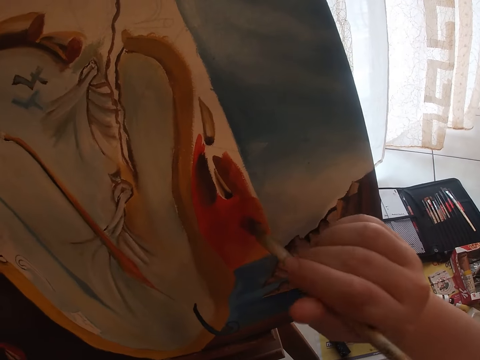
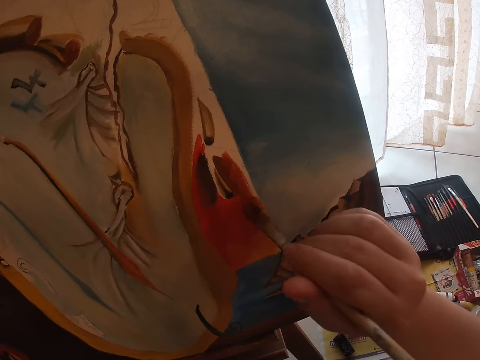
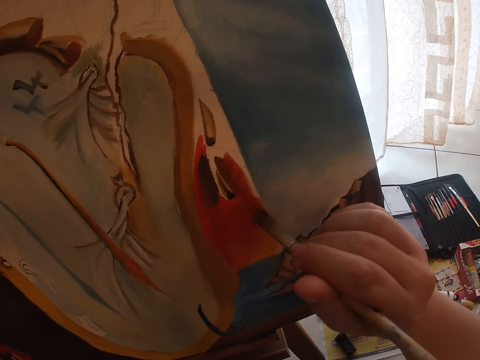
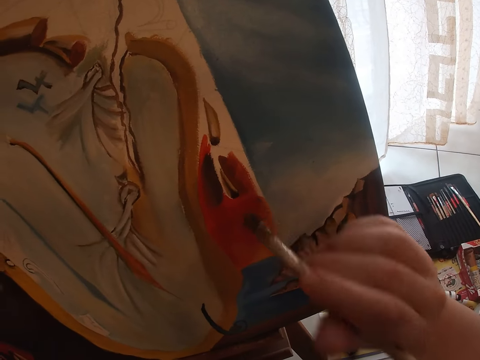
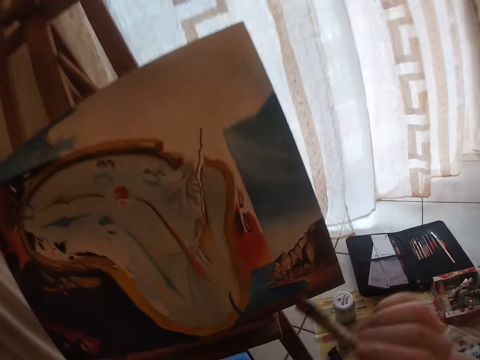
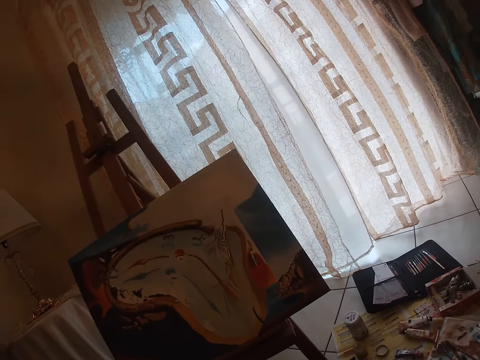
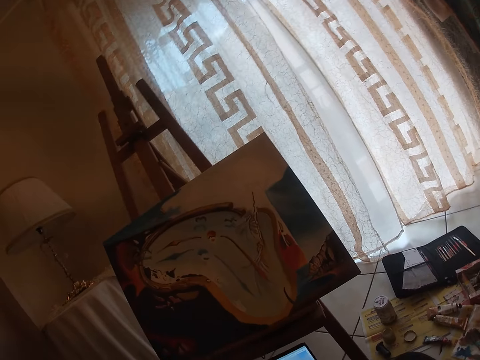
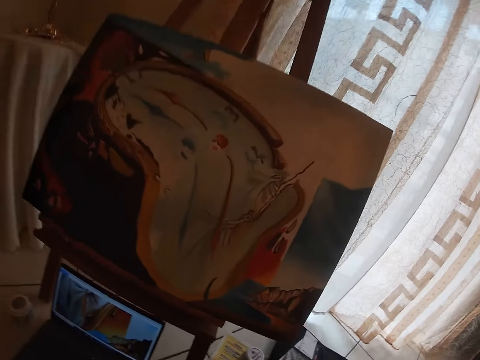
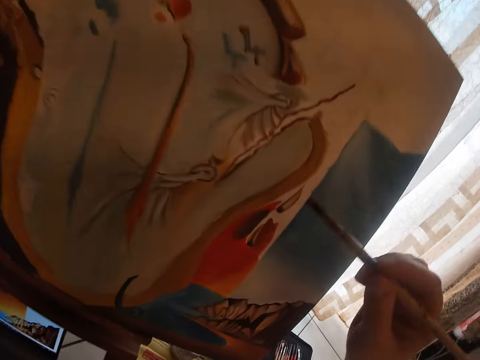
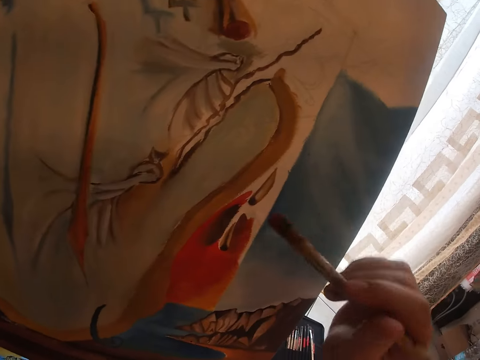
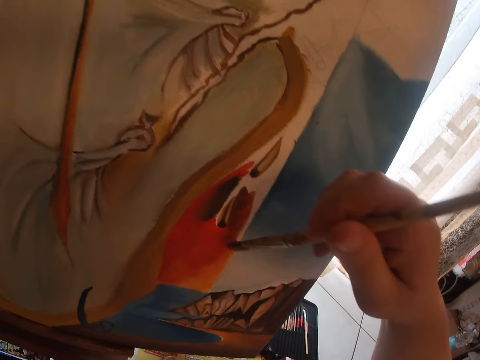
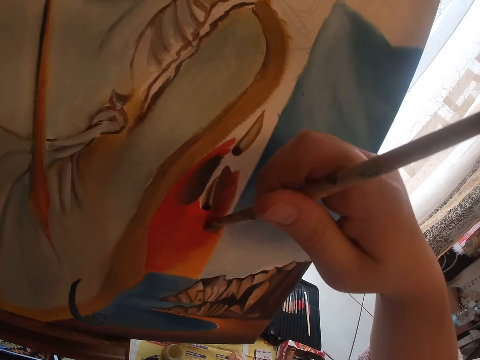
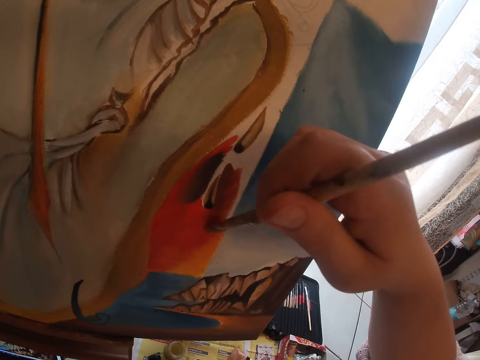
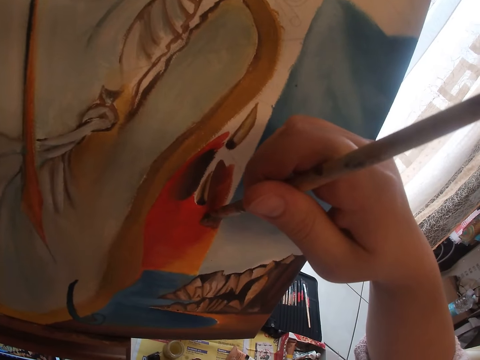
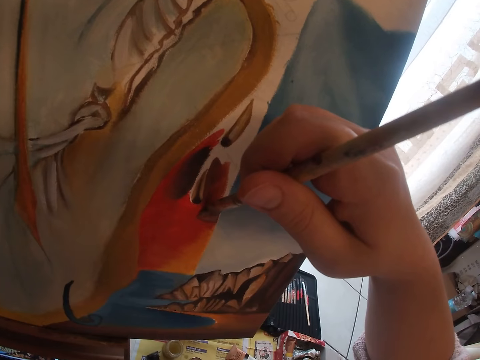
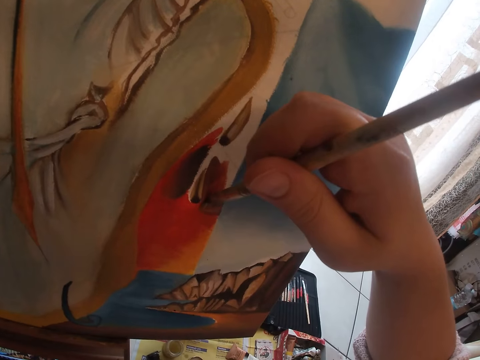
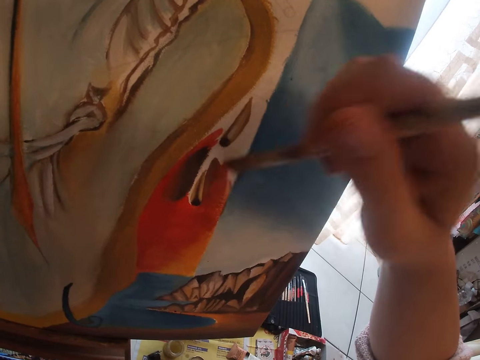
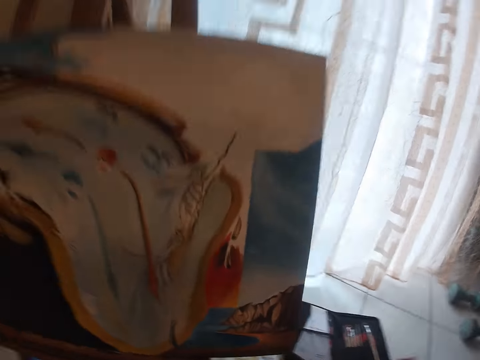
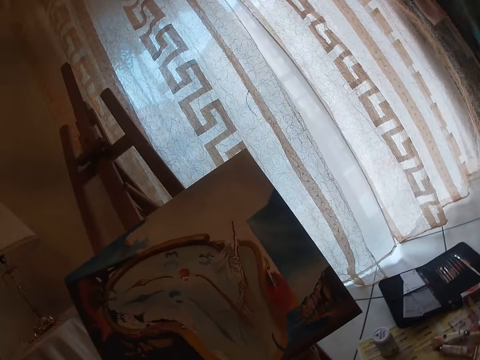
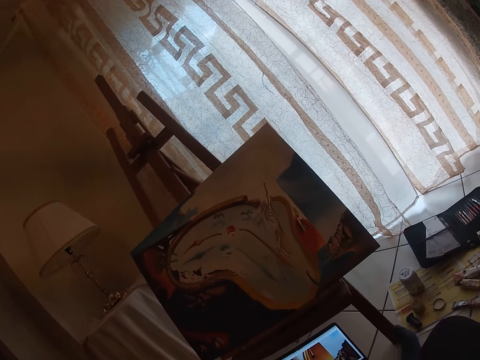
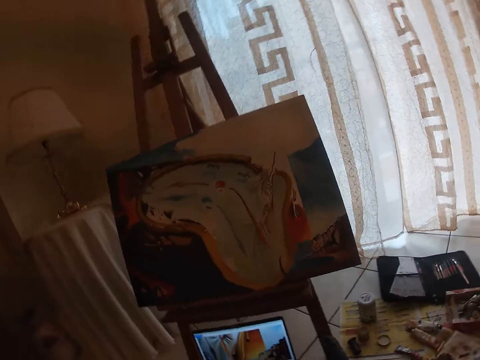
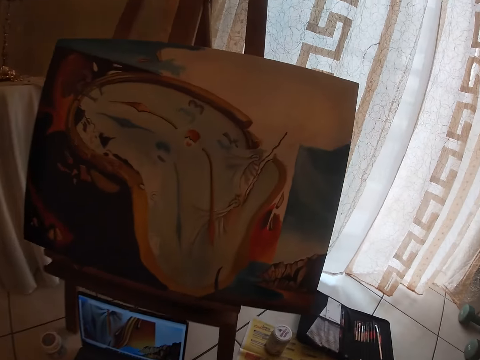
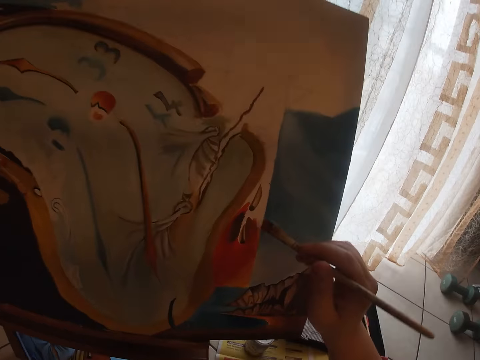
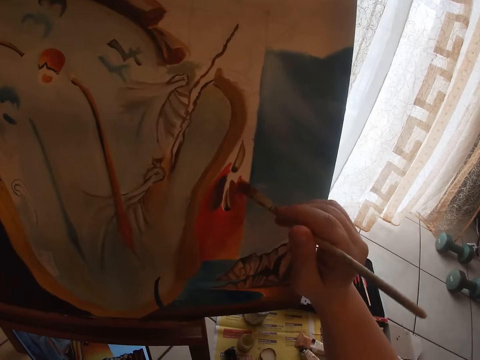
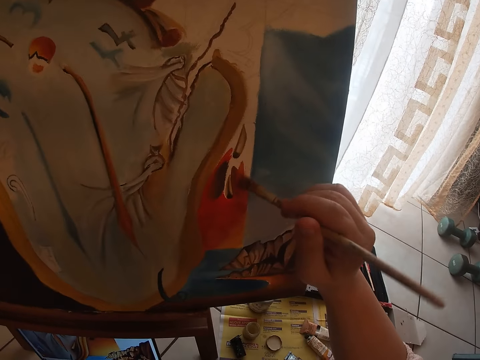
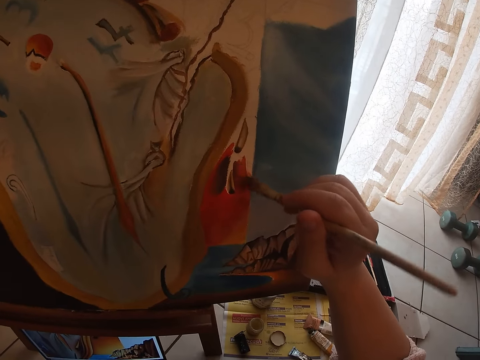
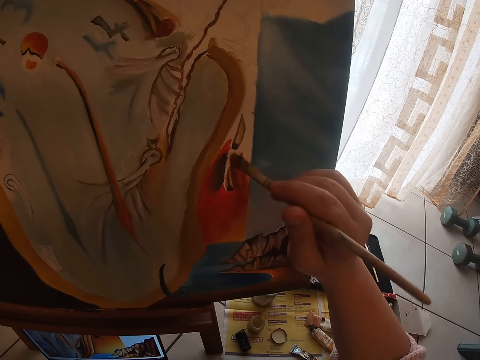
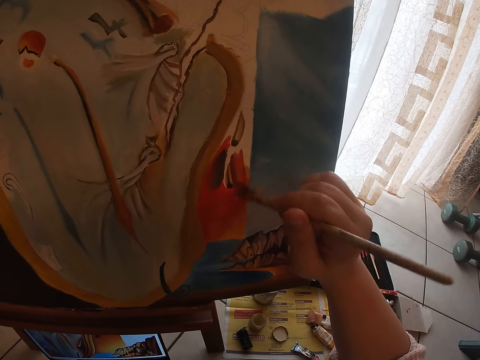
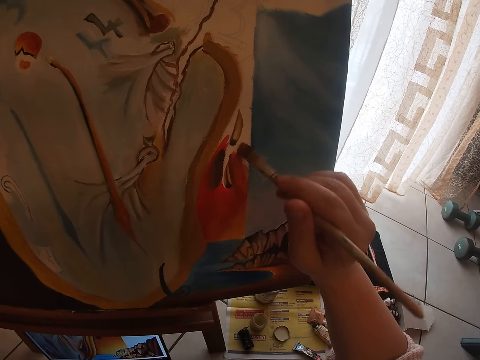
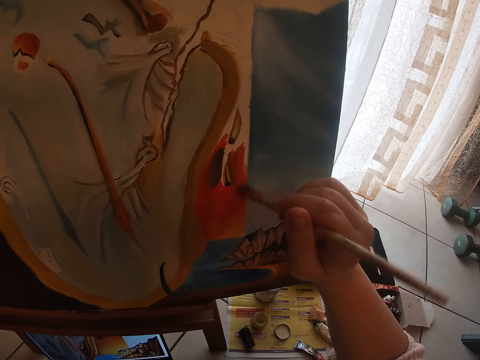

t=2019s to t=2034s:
The camera wearer stops painting. They paint the picture. They stop painting. They paint the picture.

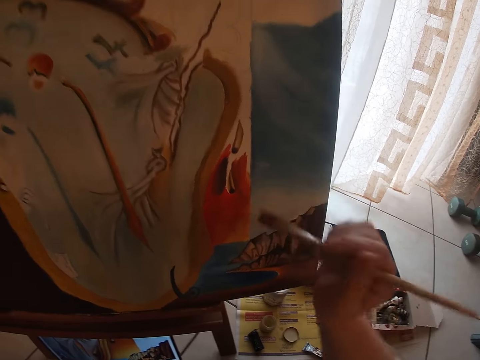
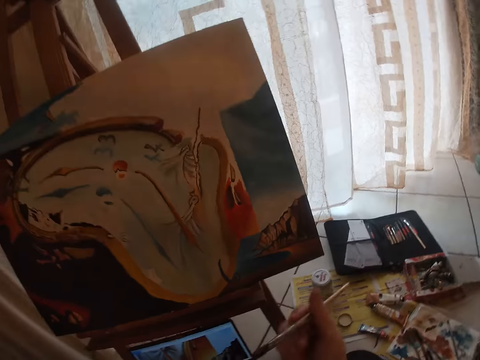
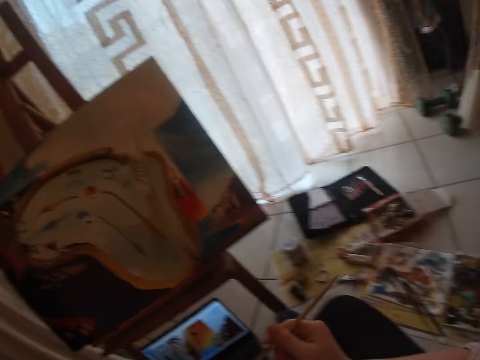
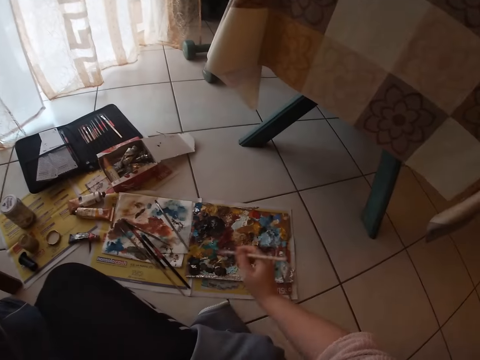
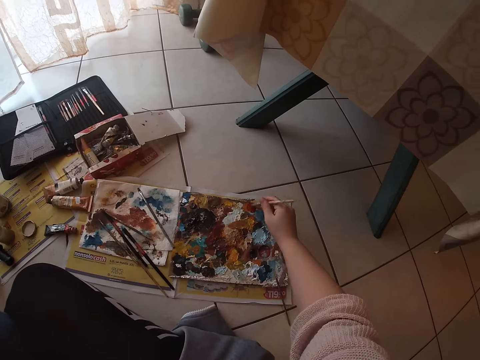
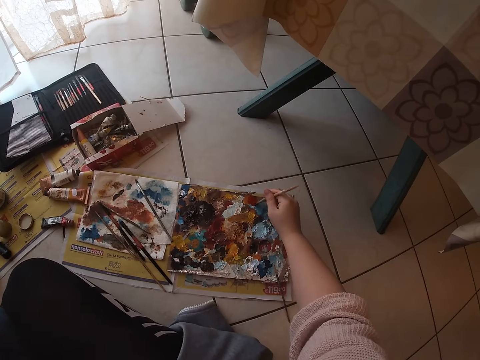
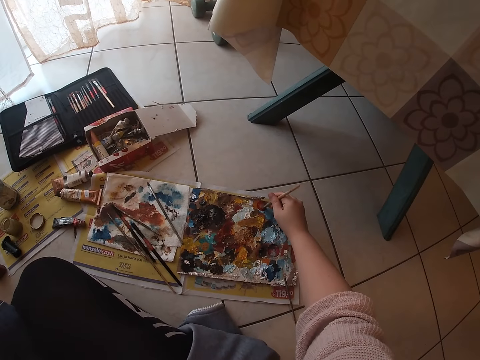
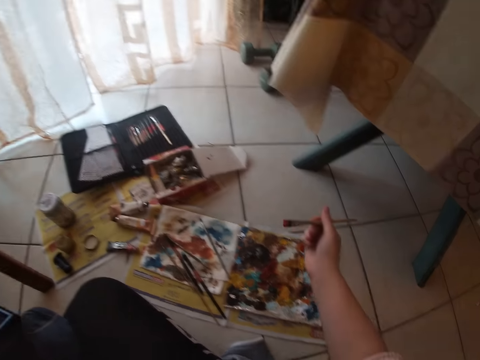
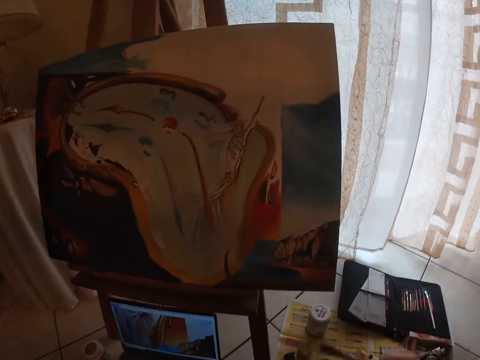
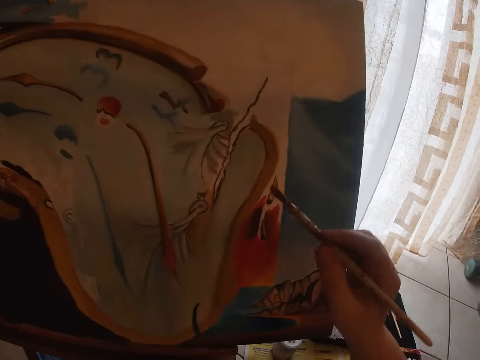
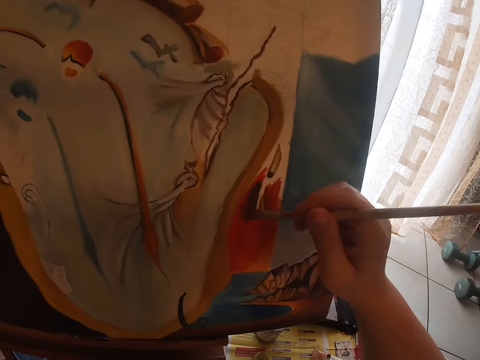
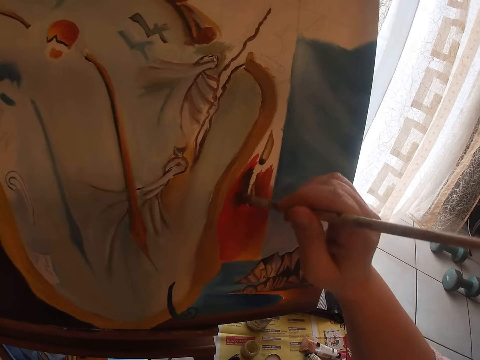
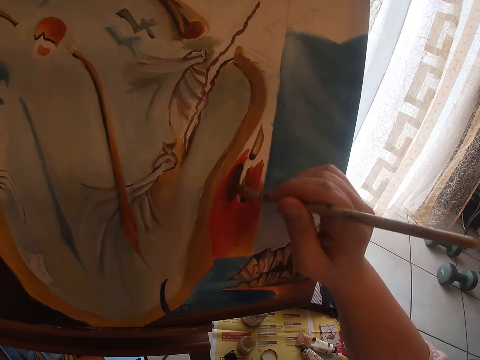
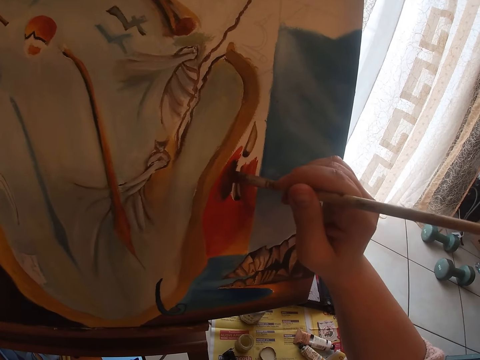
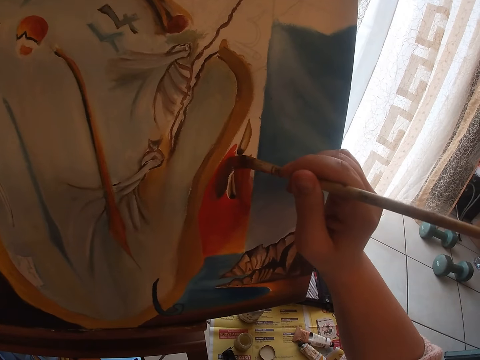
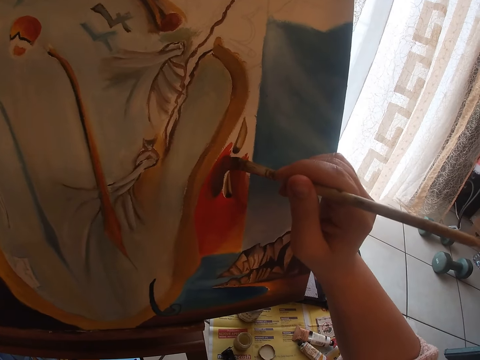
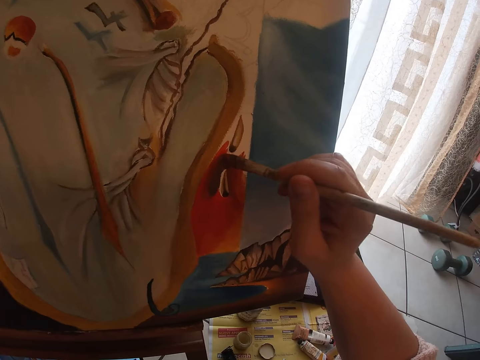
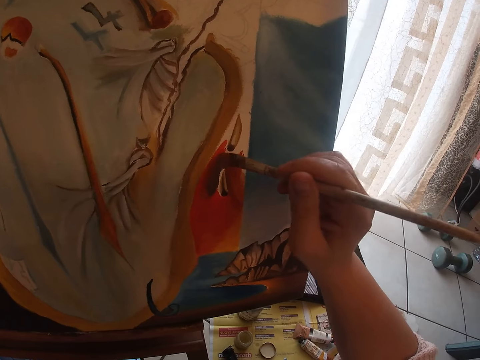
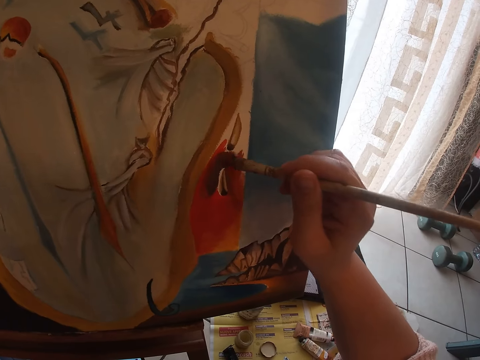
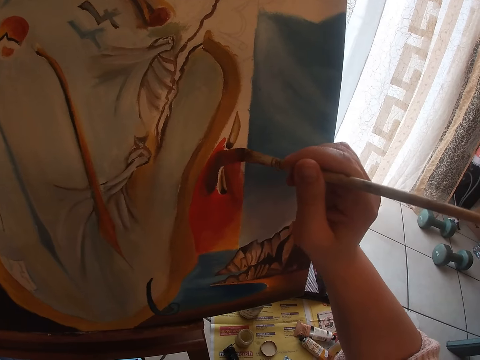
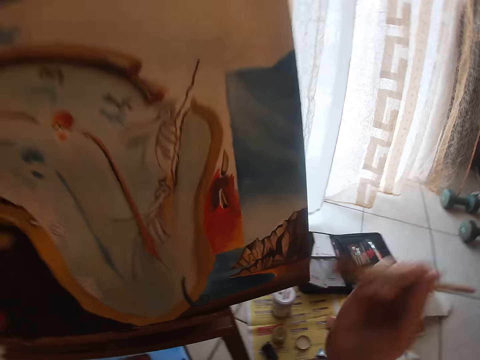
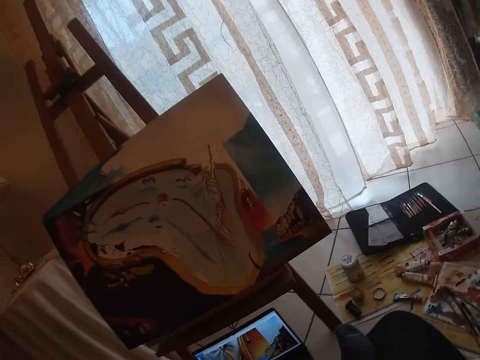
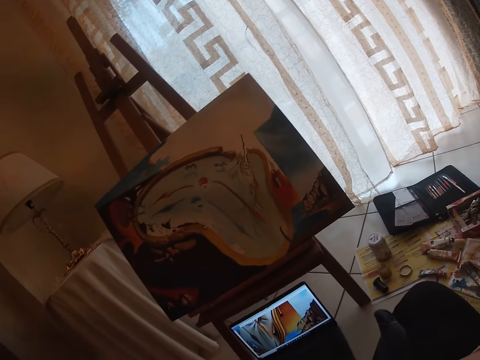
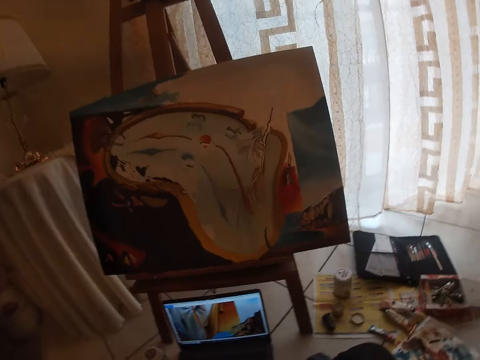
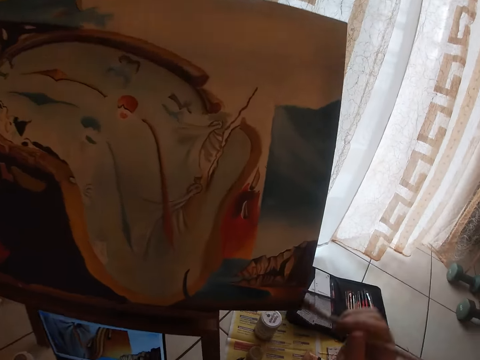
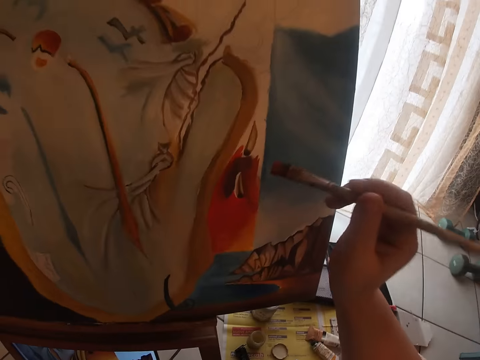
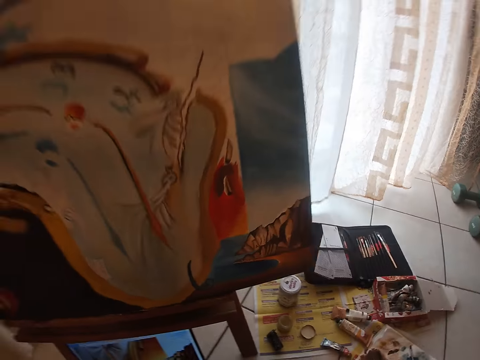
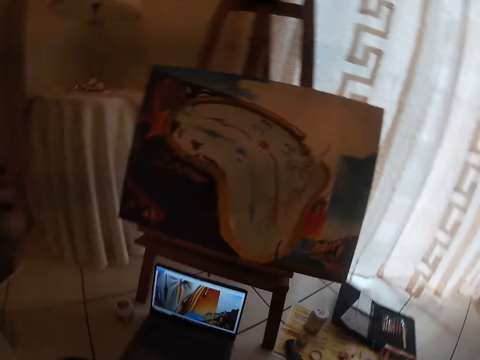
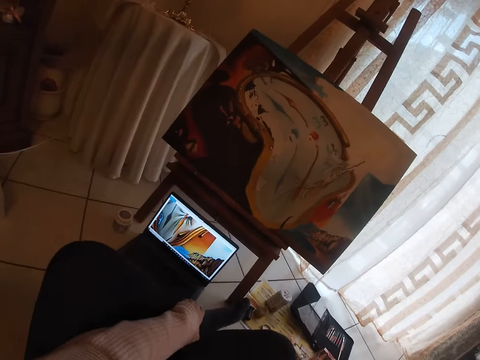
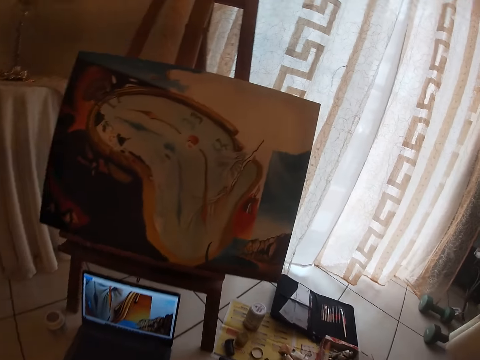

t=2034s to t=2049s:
The camera wearer dabs paint on the palettes with the sable brush. They paint on the canvas. They stop painting the picture.
